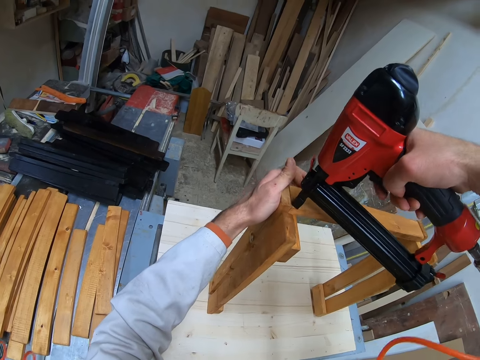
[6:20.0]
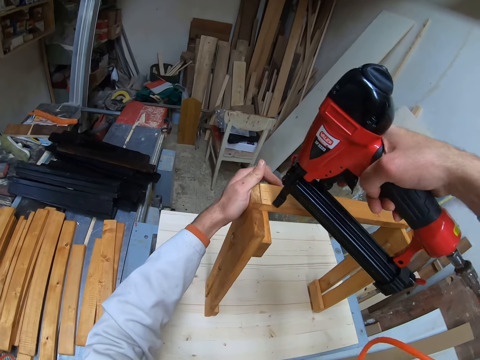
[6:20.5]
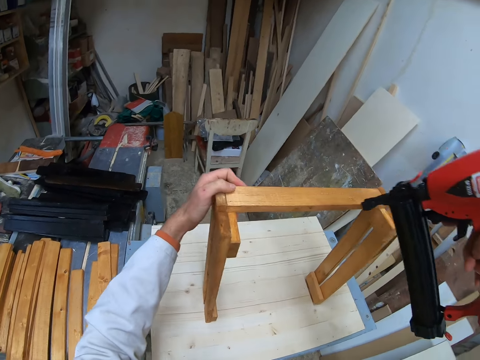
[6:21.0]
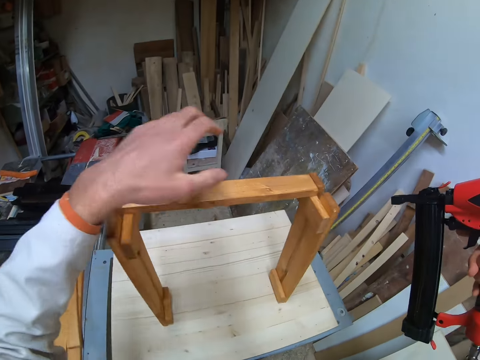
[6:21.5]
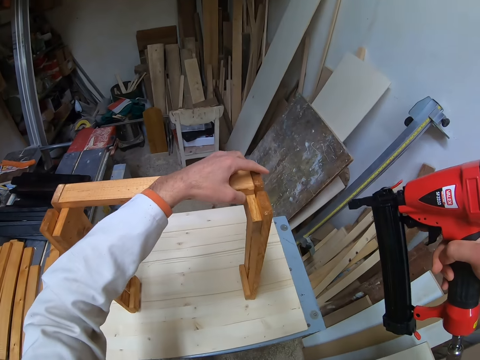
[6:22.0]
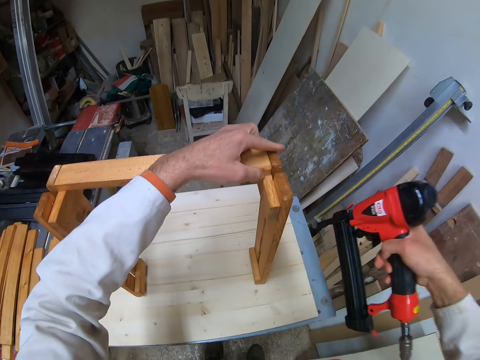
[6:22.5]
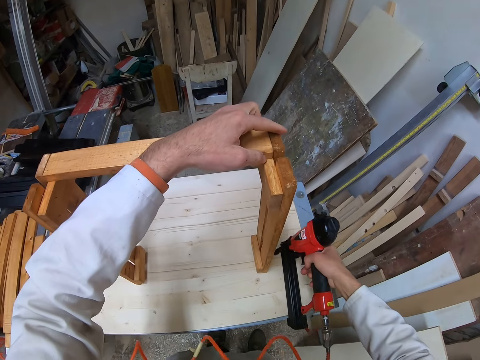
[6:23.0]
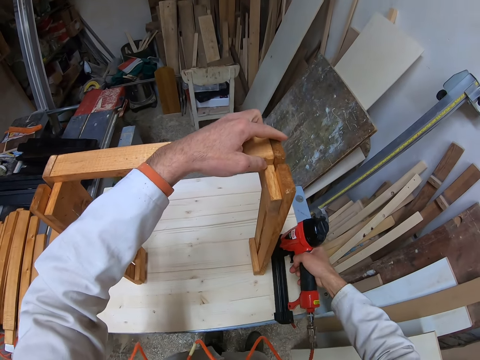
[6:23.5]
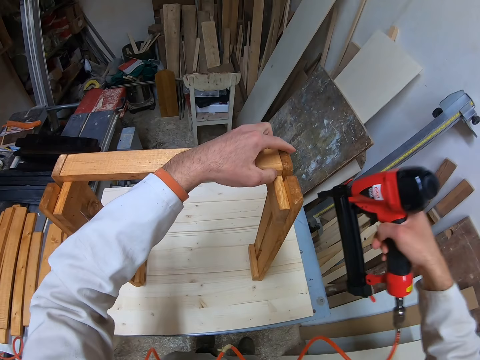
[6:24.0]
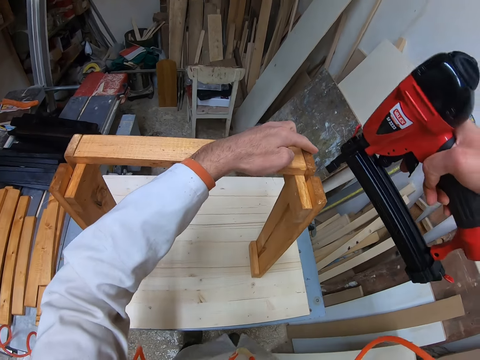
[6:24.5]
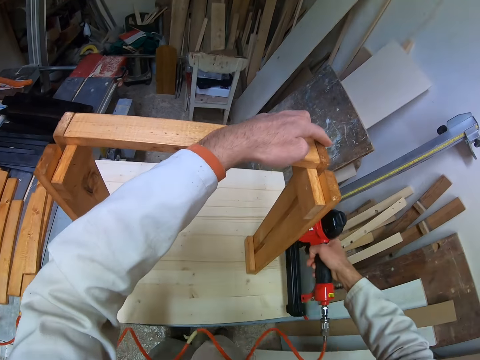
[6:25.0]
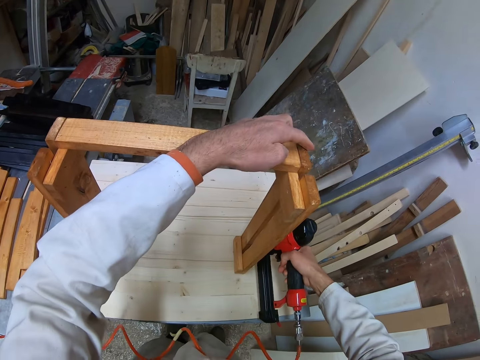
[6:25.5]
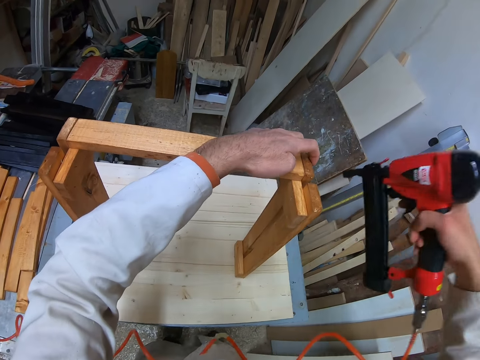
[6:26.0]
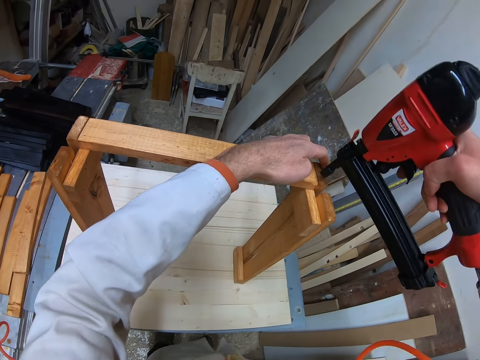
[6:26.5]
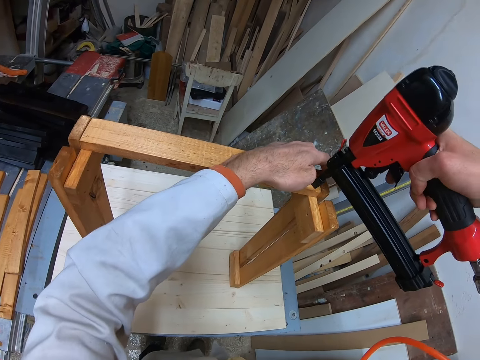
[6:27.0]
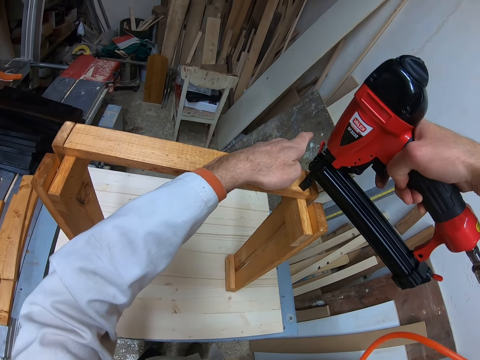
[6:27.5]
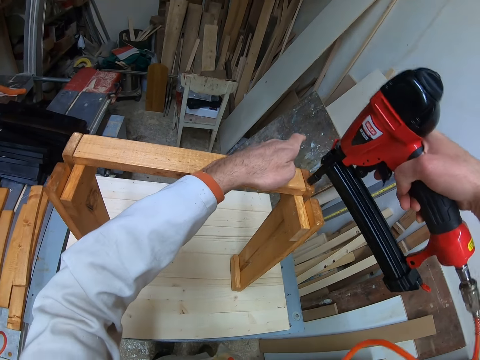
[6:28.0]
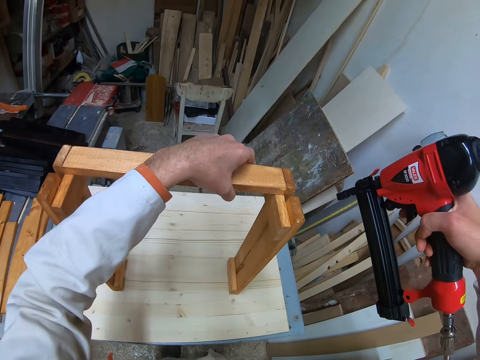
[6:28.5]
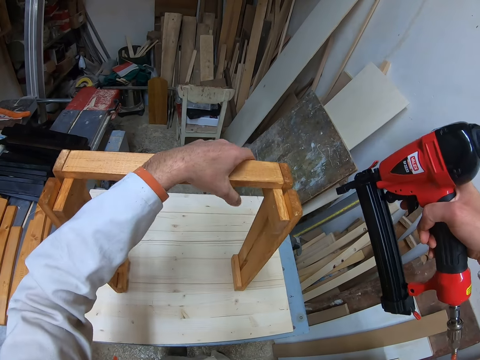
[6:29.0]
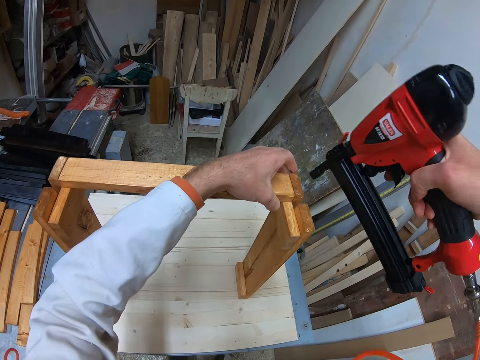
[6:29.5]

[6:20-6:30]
The camera wearer drives nails into the joined planks with the nailer in his right hand. He moves around. He holds the joined planks or wood structure on the table with his left hand. He moves the nail gun around. He adjusts the joined planks with the nailer in his right hand. He does it again. He drives nails into the joined planks with the nailer in his right hand. He holds the wood structure on the table. He inspects the joined planks with his left hand.

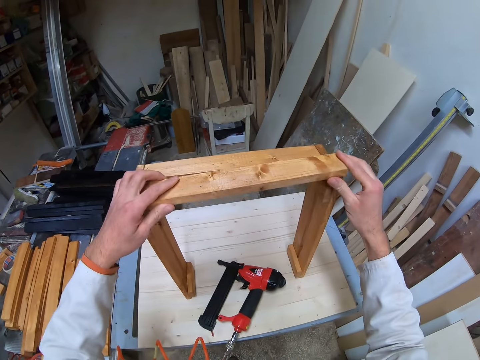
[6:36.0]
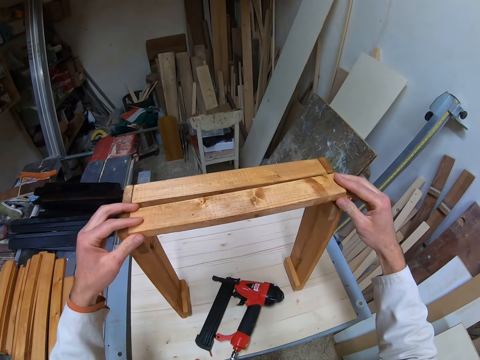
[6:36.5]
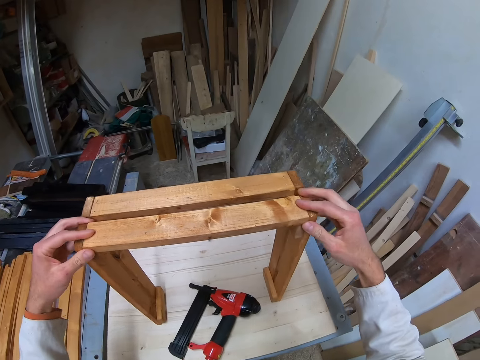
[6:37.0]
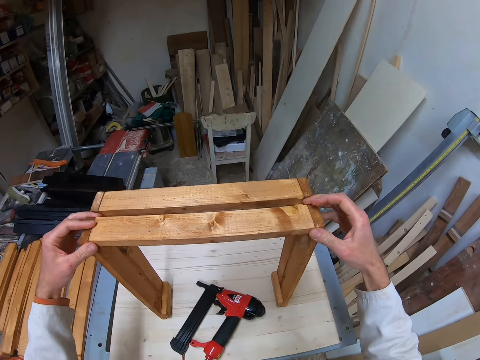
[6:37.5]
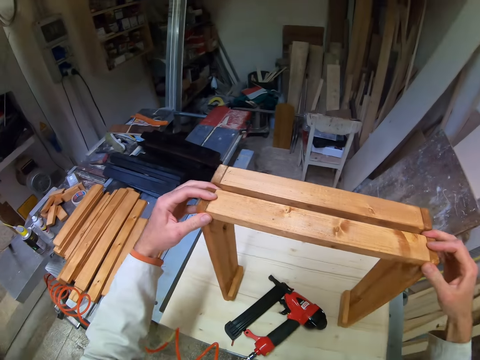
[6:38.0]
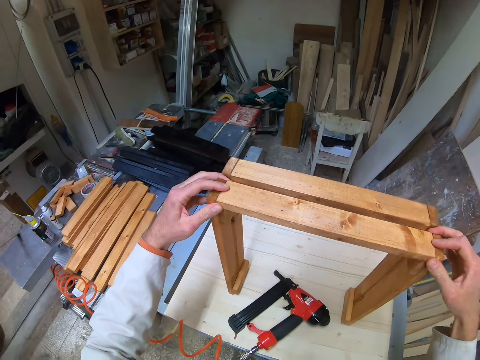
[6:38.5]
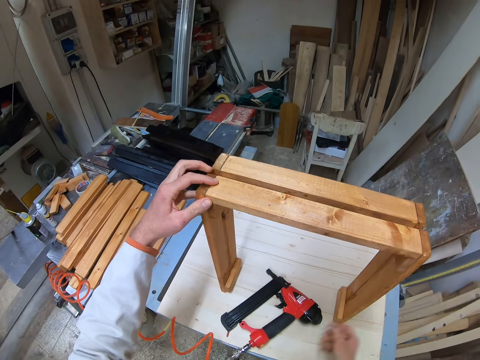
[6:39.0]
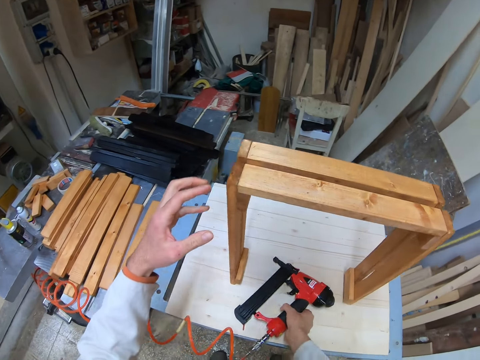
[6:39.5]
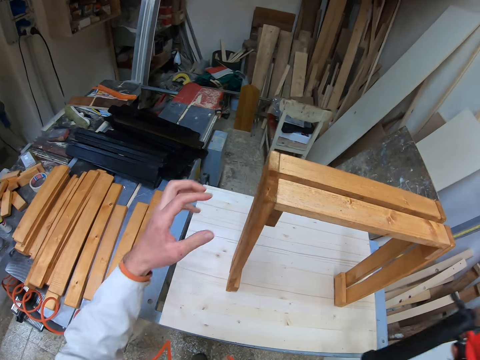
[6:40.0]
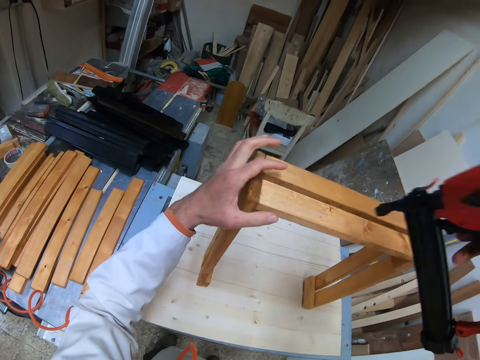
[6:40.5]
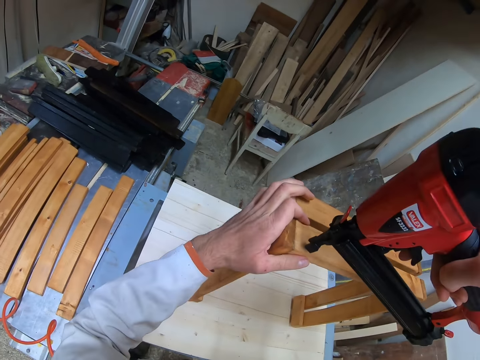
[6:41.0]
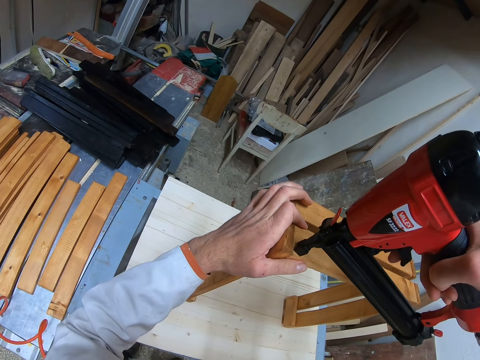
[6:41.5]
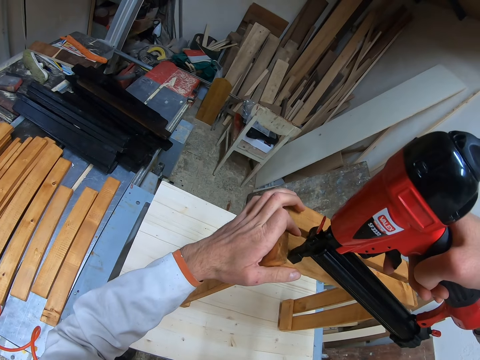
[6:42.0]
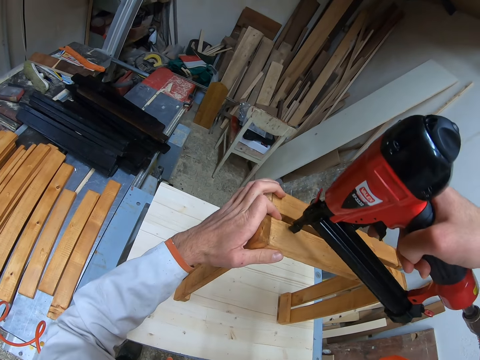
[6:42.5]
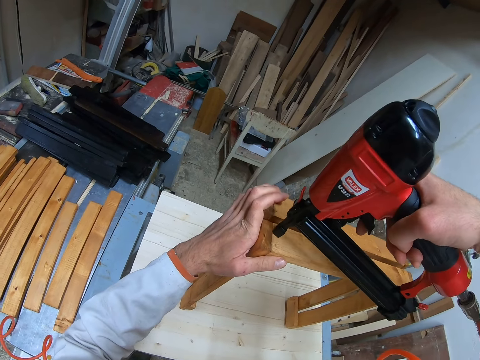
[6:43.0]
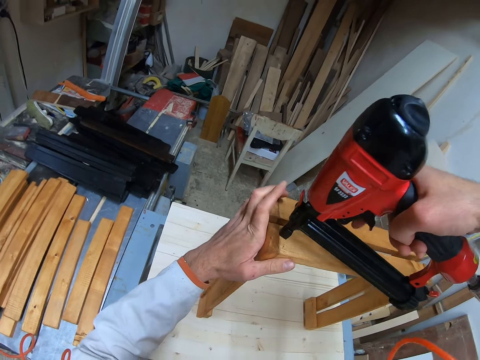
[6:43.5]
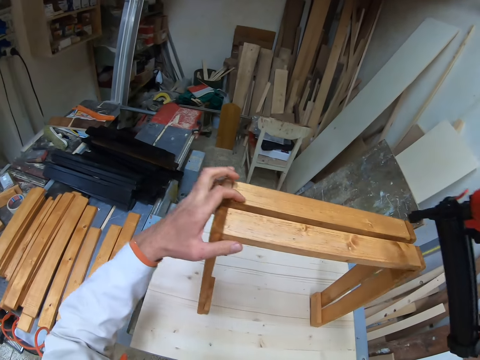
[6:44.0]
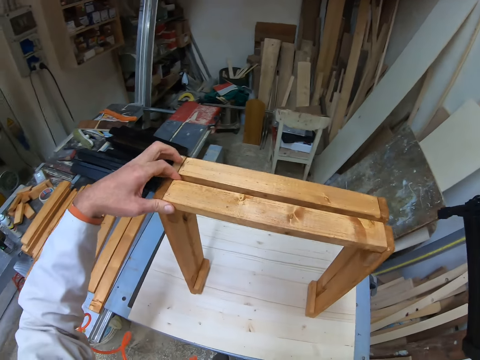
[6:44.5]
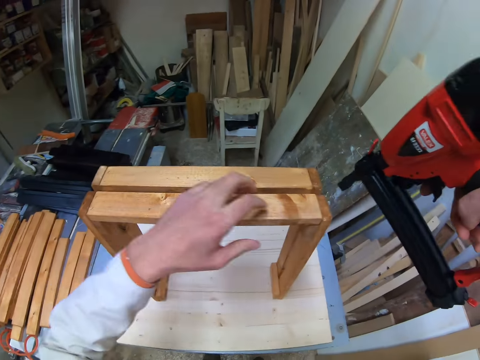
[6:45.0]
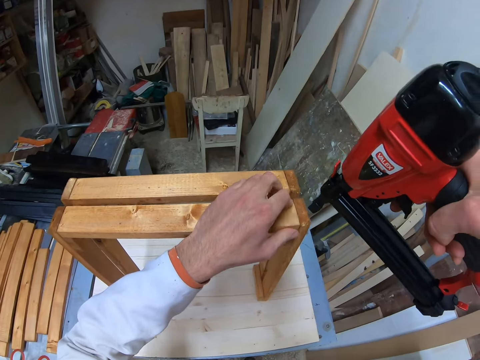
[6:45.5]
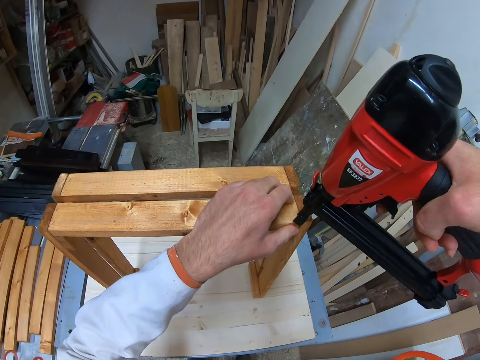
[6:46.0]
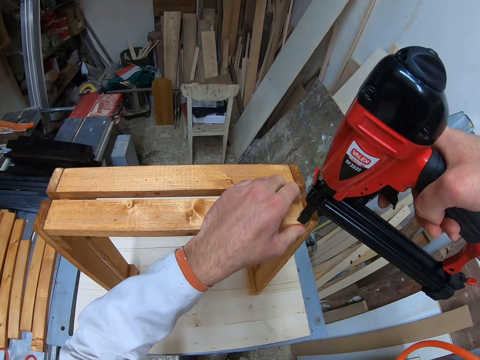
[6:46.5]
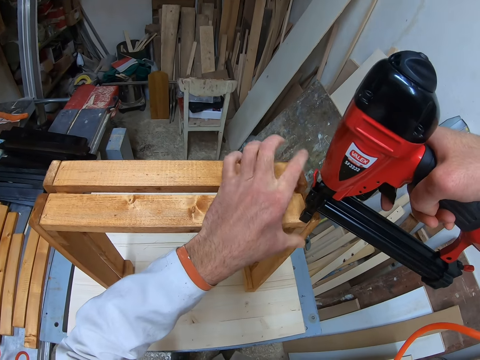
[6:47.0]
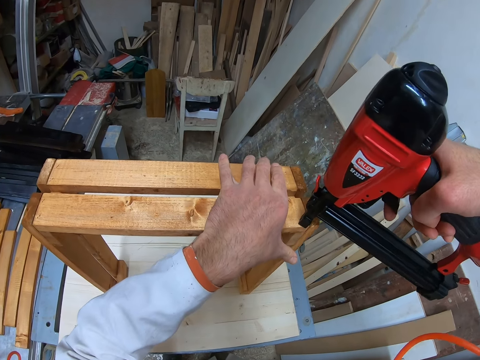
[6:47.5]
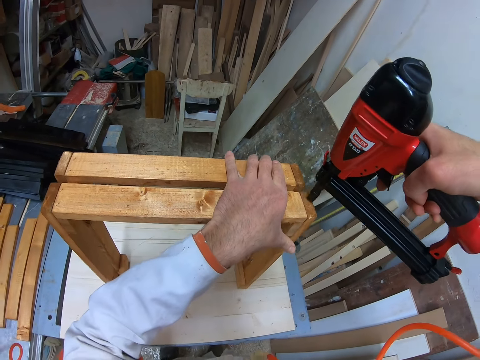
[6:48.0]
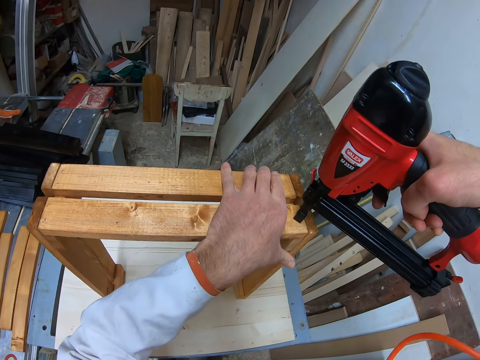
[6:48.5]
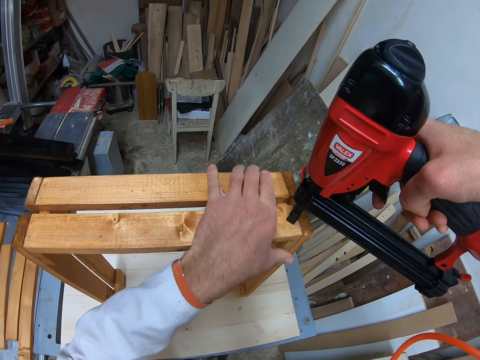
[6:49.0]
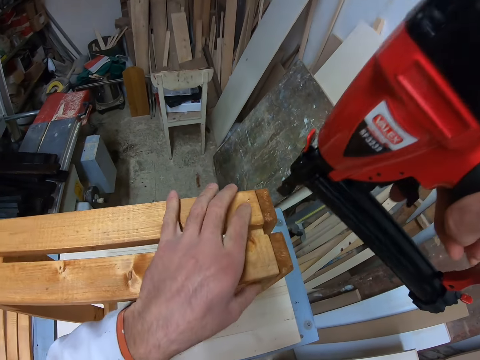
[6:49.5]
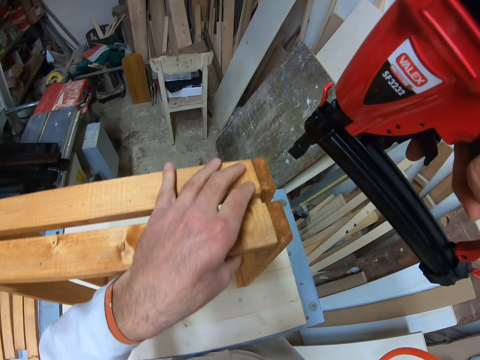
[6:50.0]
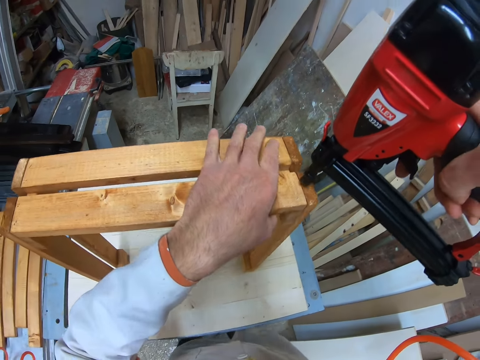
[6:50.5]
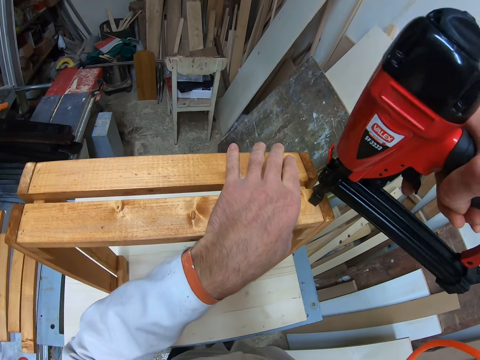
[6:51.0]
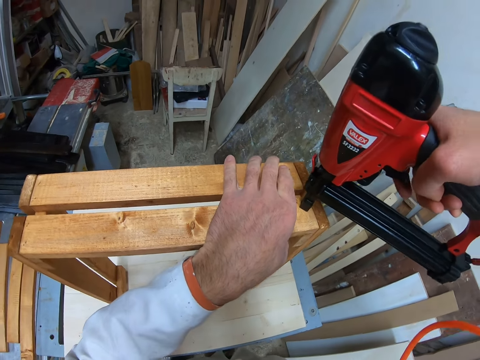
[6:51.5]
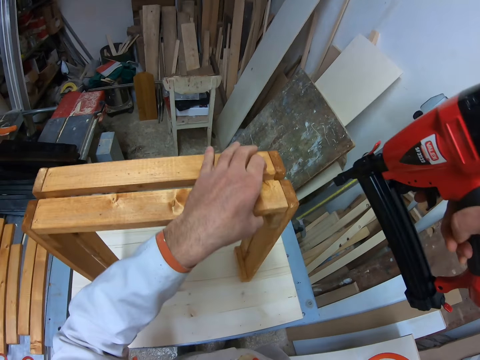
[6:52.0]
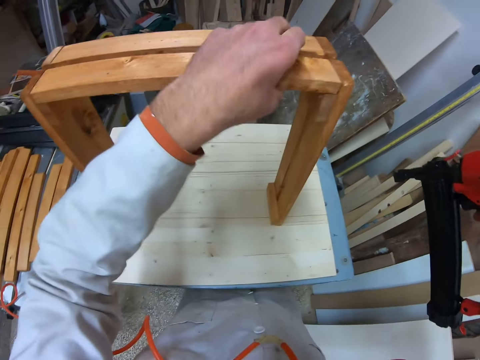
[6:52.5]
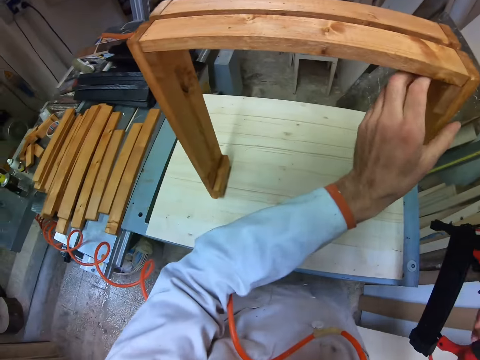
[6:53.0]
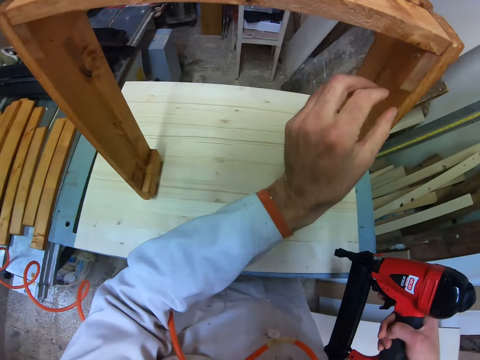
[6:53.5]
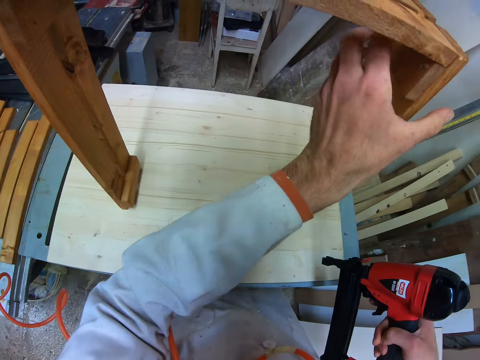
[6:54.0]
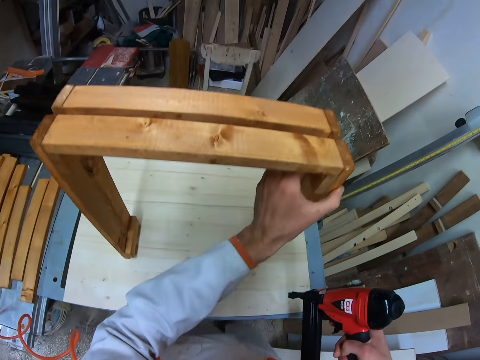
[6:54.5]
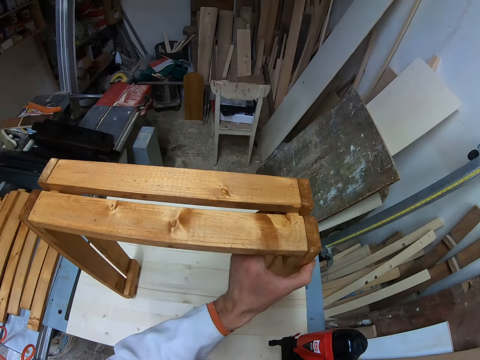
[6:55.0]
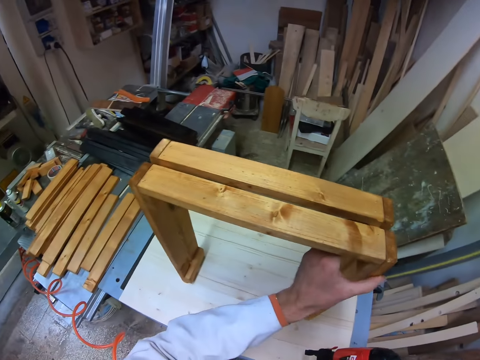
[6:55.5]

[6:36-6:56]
The camera wearer holds the plank with both hands. He attaches the plank to the joined planks or wood structure on the table with both hands. He picks up the nailer from the table with his right hand. He holds the joined planks on the table with his left hand. He drives nails into the joined planks with the nailer in his right hand. He does it again. He moves around. He holds the joined planks on the table with his left hand. He drives nails into the joined planks with the nailer in his right hand. He does it again. He looks around. He drives nails into the joined planks with the nailer in his right hand. He looks around. He holds the wood structure on the table. He inspects the joined planks with his left hand. He looks around.
